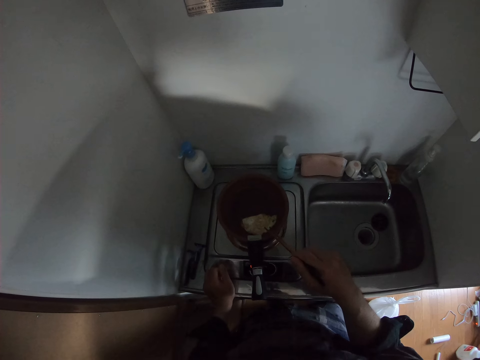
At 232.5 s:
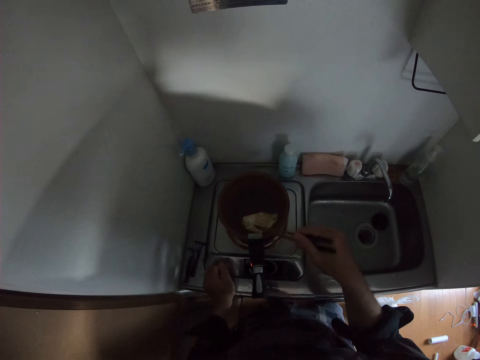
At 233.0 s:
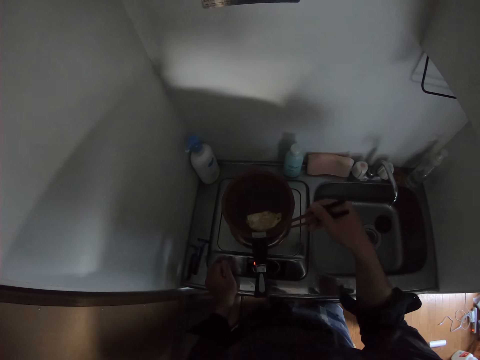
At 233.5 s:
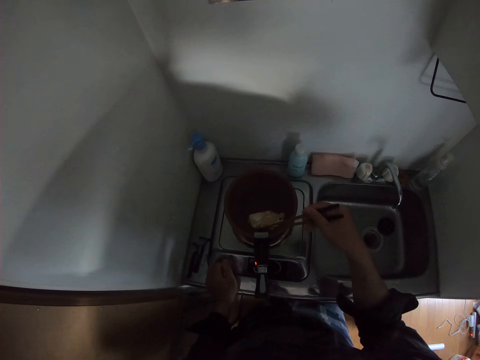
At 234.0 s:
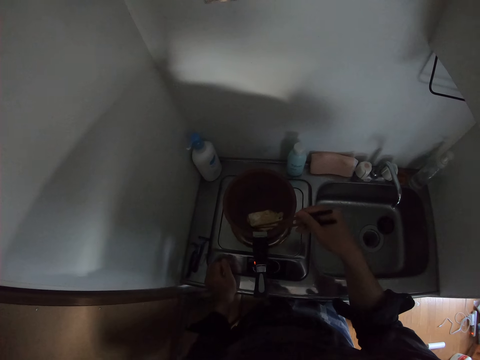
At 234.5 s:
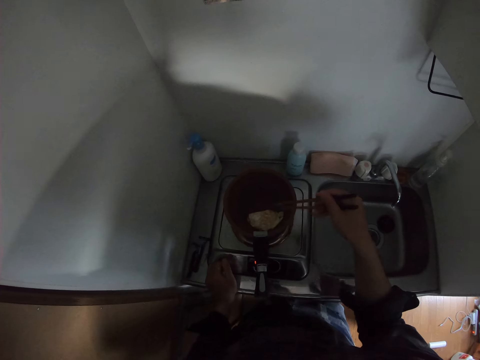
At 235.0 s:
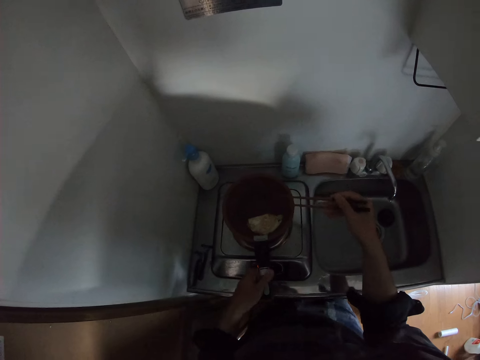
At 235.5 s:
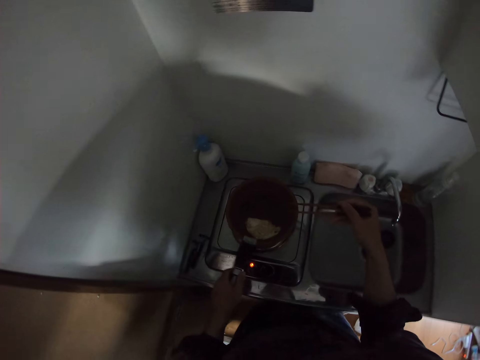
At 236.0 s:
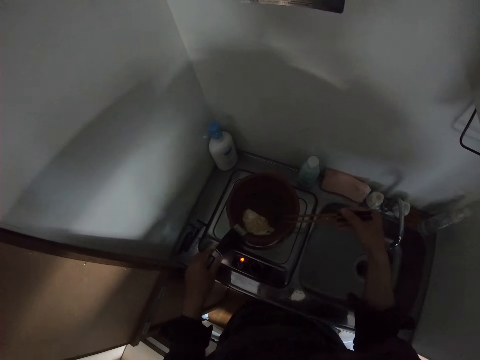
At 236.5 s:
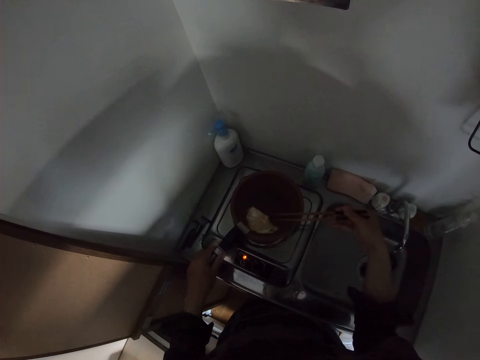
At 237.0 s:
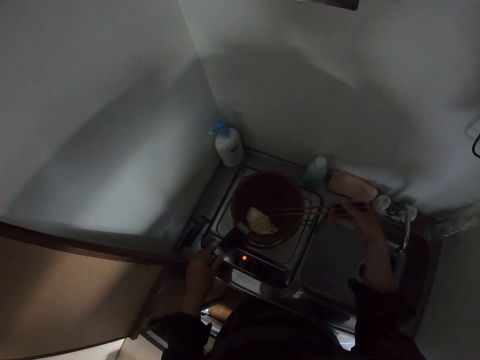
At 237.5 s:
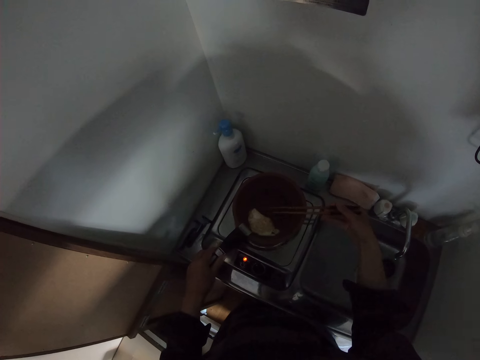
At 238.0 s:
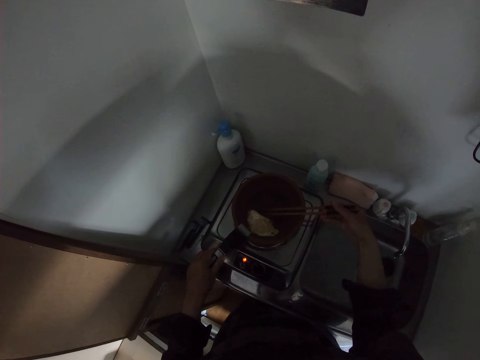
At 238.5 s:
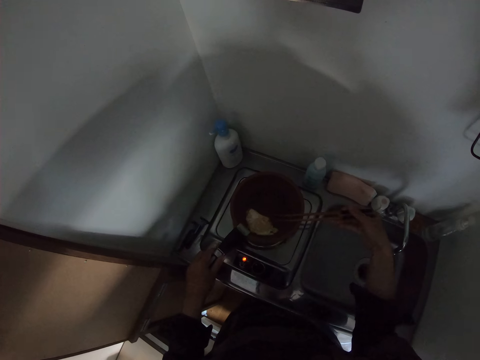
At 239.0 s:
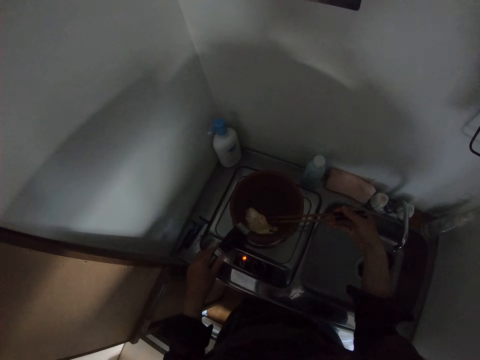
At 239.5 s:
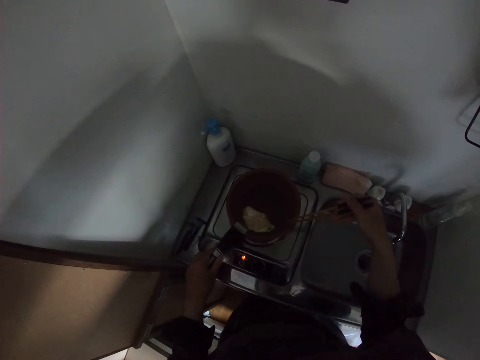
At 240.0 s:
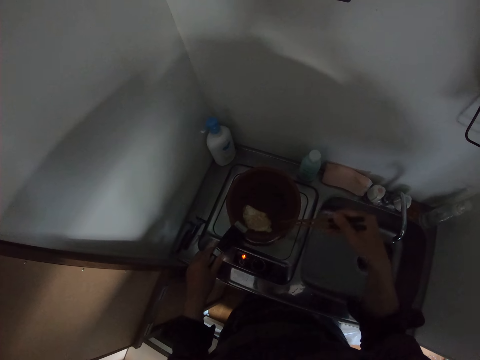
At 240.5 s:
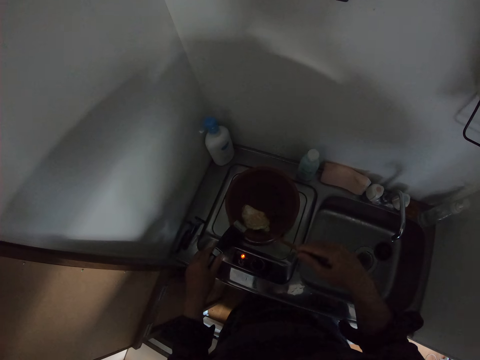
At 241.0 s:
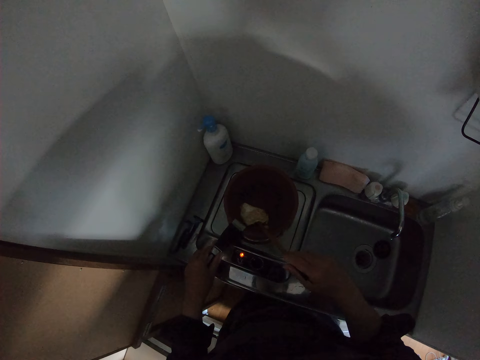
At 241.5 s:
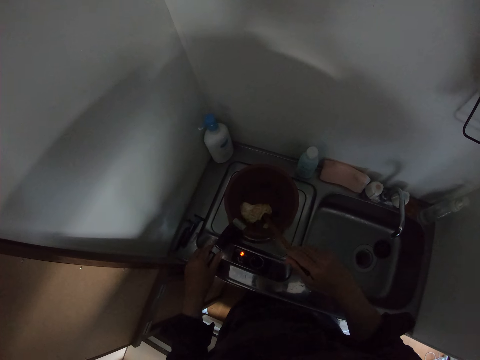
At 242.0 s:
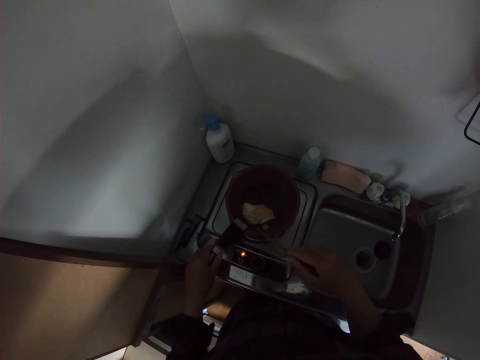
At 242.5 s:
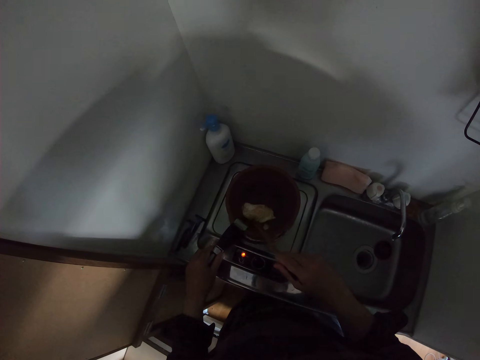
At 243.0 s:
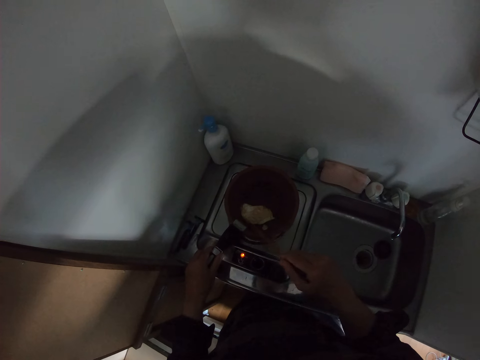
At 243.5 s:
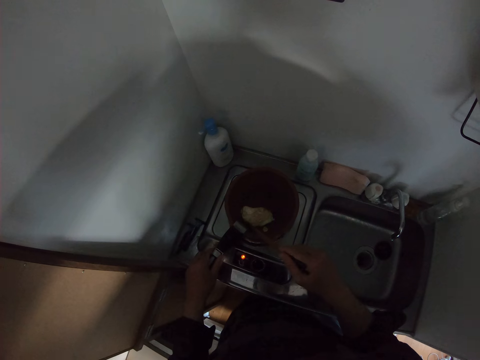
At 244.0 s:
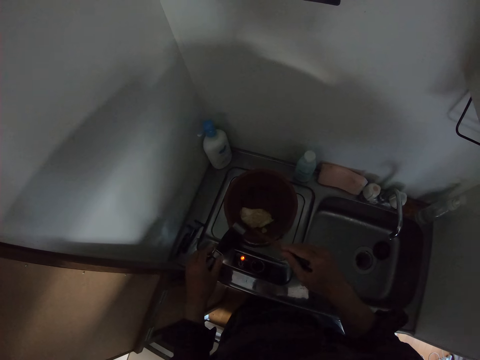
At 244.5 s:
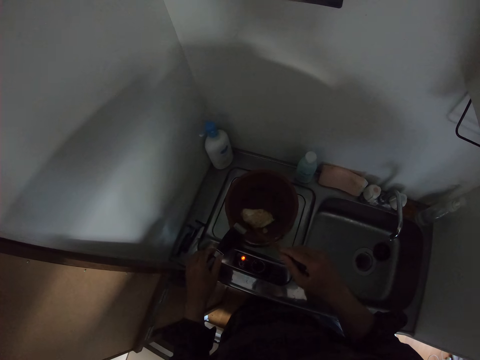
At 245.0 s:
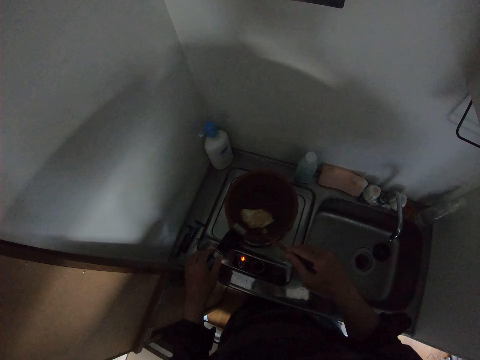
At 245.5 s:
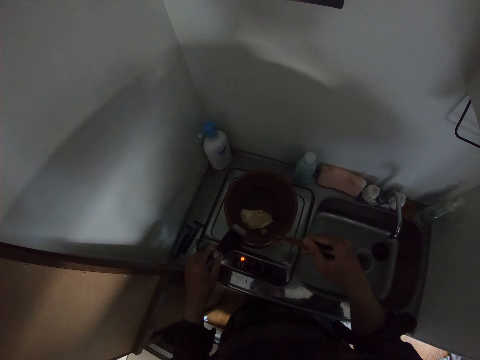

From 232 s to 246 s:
The camera wearer checks the eggs with the chopsticks. They hold the frying pan. They check the eggs with the chopsticks.

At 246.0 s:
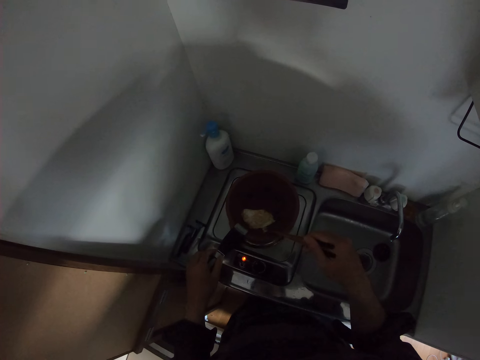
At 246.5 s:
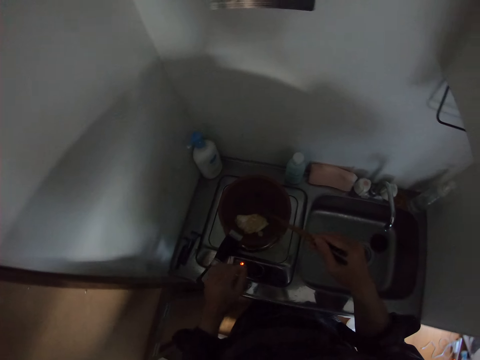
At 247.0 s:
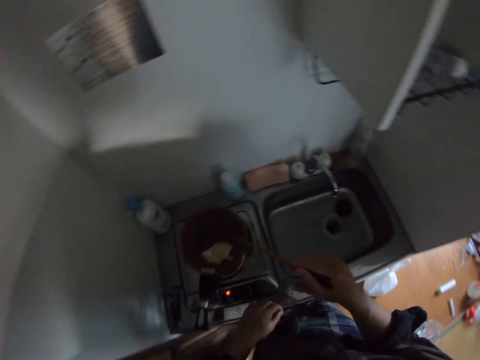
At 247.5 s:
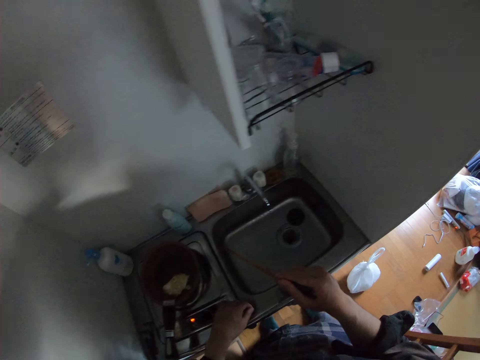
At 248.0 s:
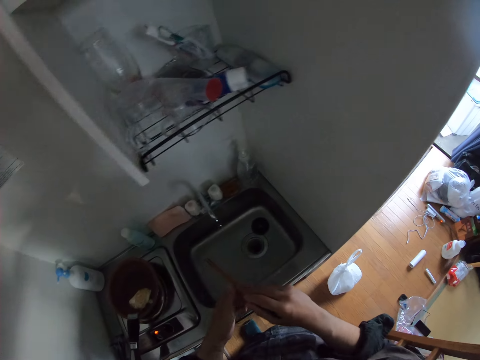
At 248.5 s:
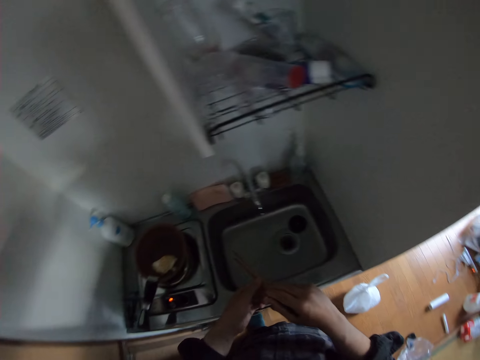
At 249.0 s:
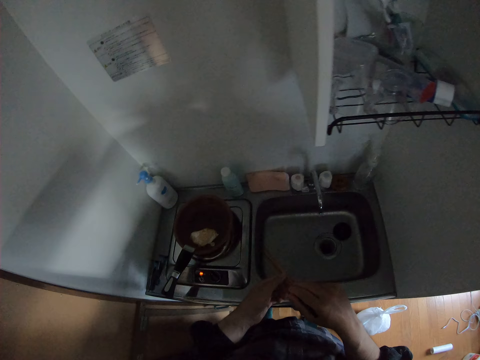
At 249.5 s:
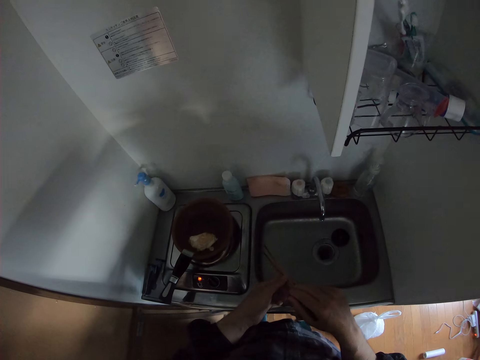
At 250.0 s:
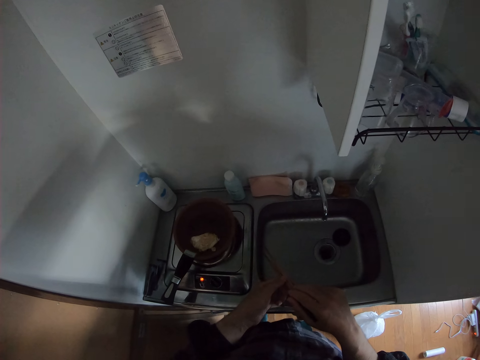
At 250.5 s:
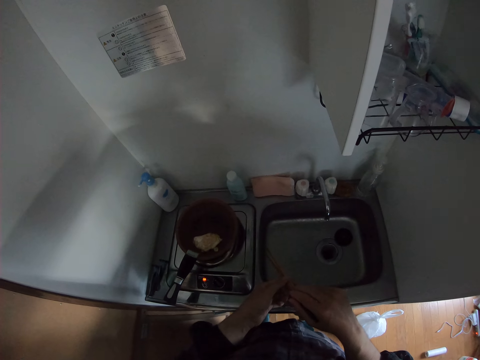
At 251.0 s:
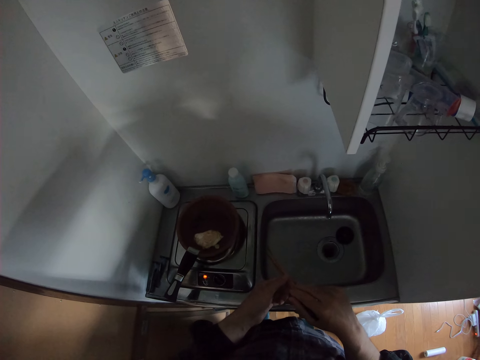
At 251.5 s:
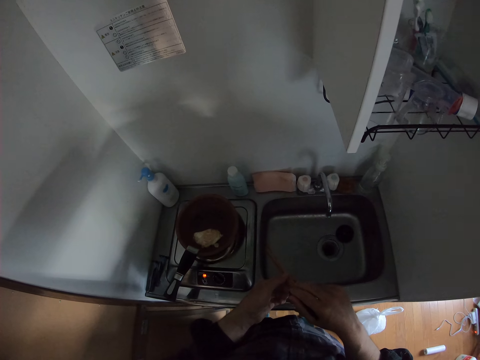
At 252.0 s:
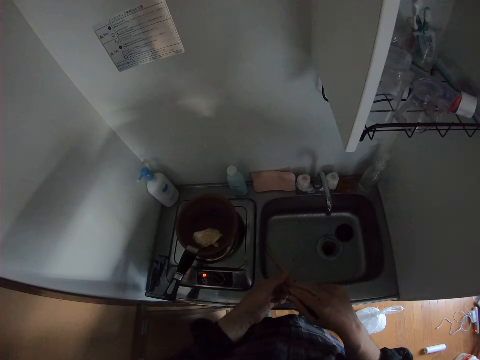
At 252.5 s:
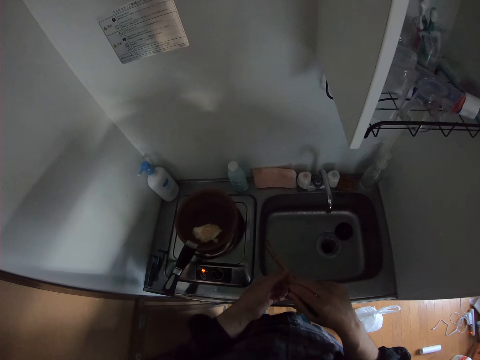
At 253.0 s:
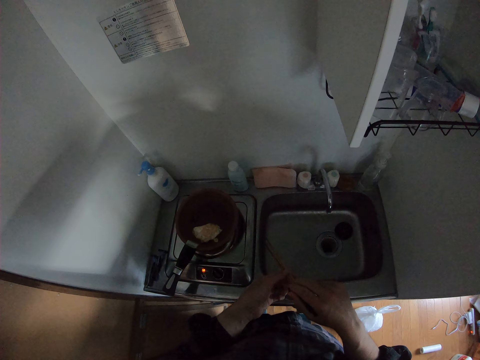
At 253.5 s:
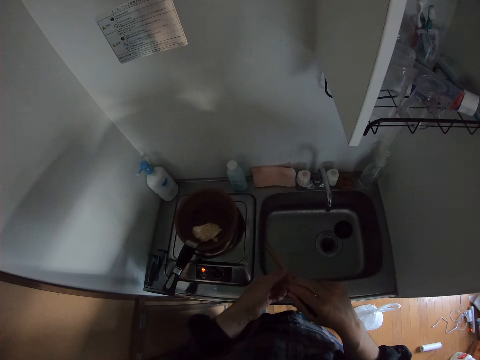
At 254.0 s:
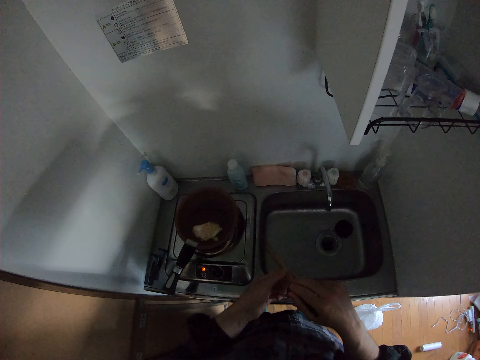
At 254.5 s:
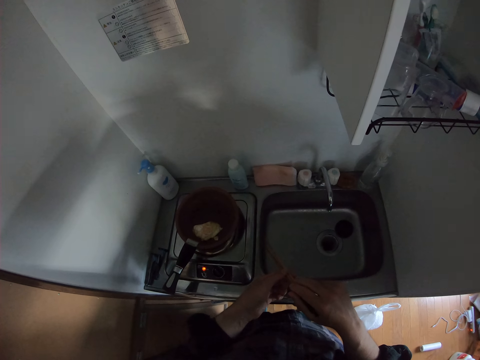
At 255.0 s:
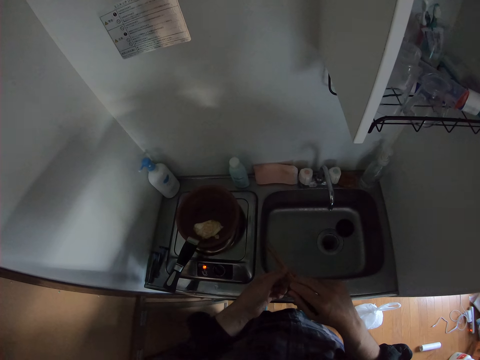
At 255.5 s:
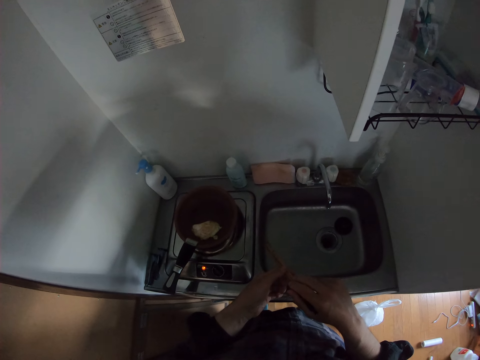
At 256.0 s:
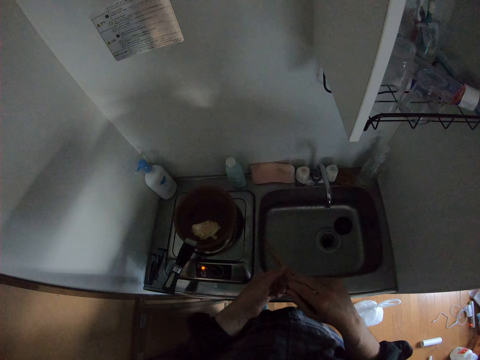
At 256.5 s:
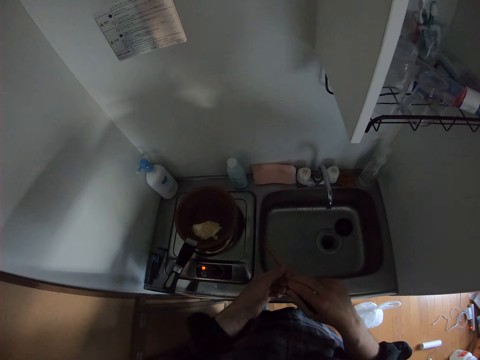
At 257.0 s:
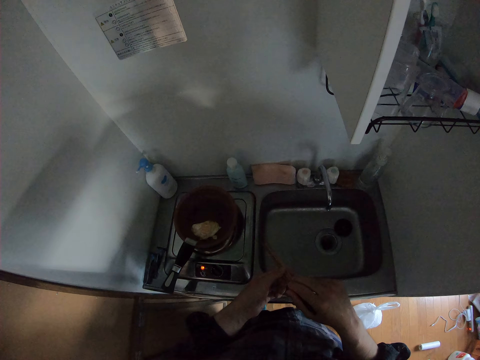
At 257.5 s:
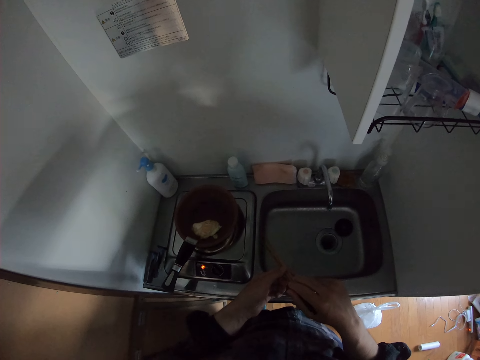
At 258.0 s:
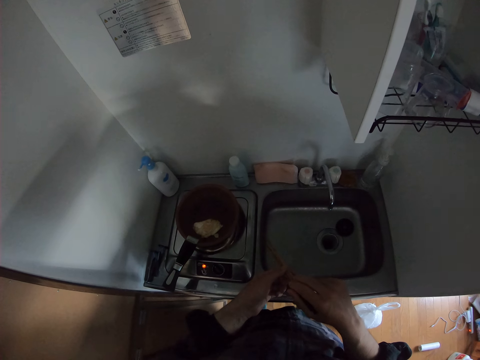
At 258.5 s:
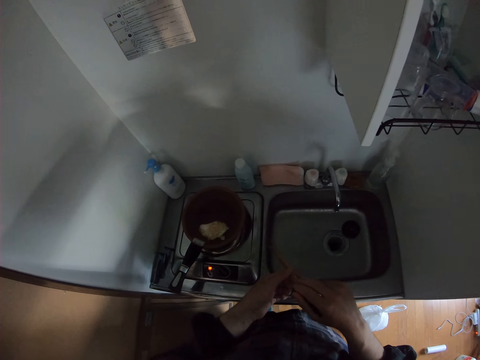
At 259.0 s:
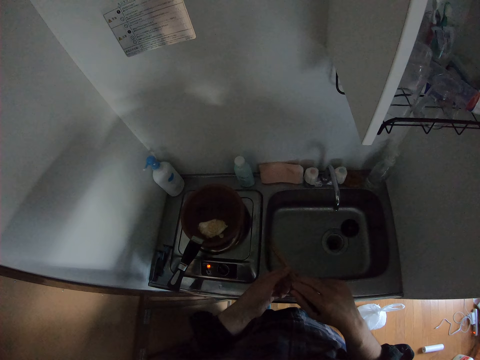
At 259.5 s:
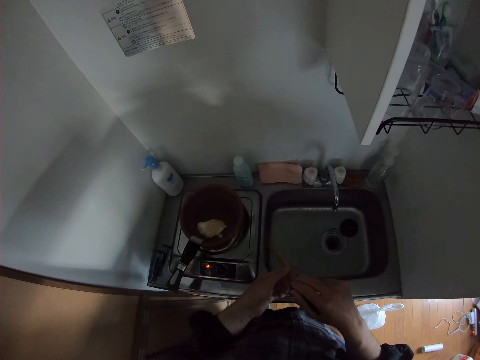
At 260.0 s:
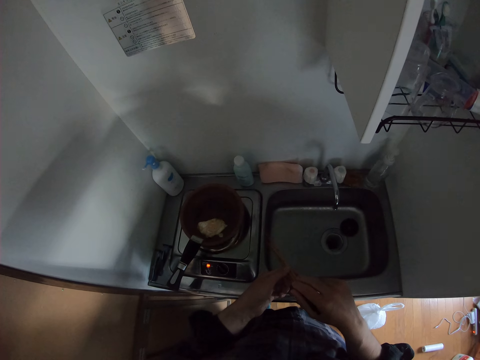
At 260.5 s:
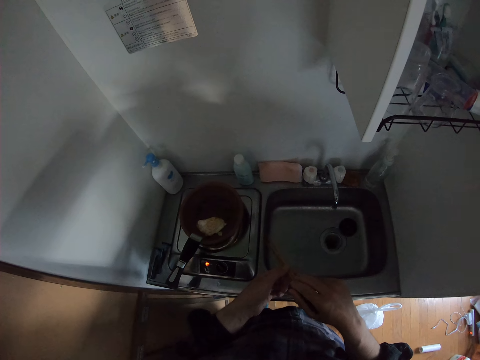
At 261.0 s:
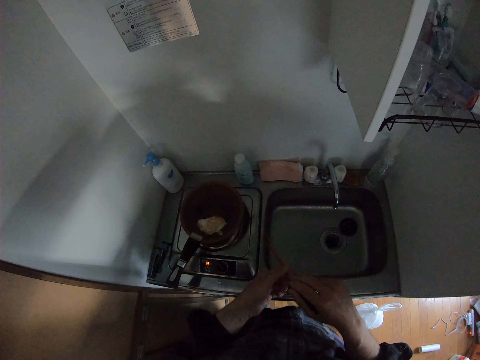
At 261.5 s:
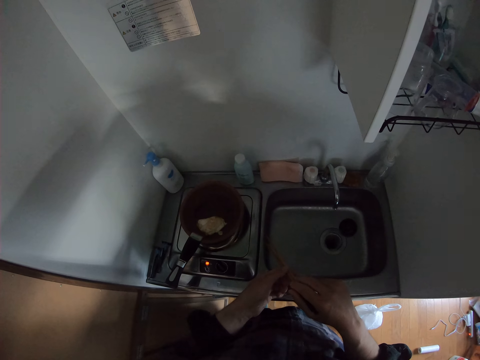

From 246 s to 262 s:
The camera wearer removes his hand from the pan gripper. He puts the chopsticks in the other hand. He looks at the egg inside the fry pan.
